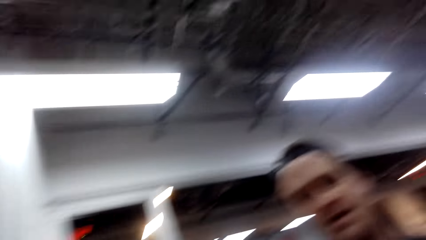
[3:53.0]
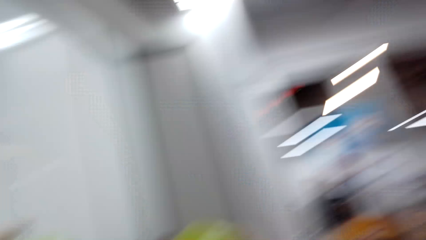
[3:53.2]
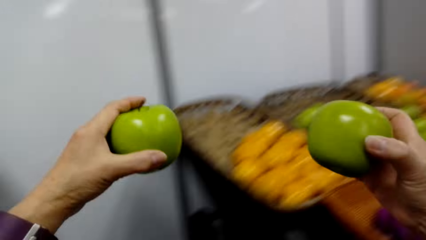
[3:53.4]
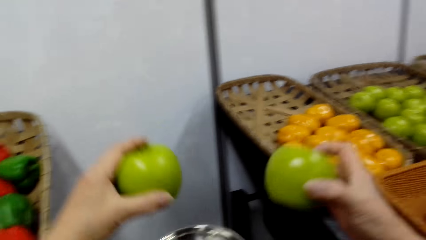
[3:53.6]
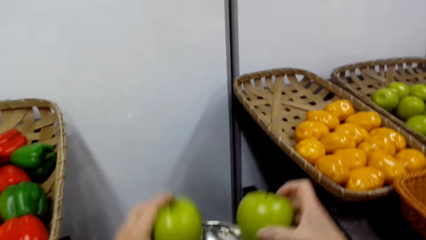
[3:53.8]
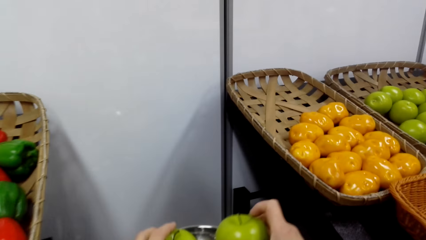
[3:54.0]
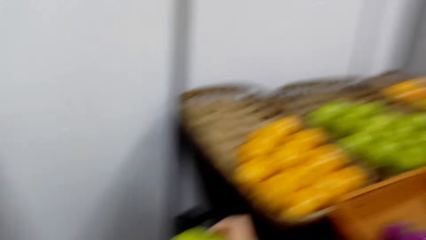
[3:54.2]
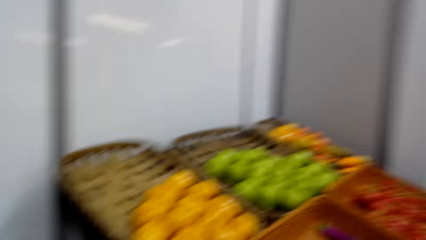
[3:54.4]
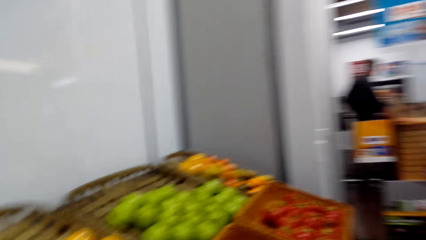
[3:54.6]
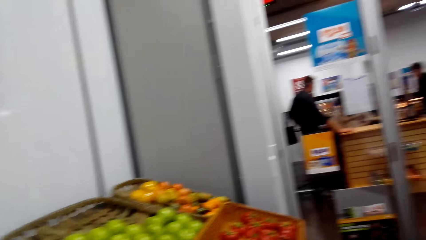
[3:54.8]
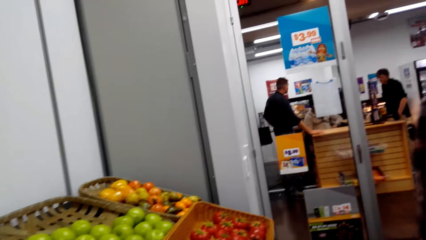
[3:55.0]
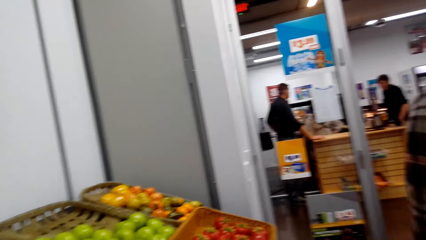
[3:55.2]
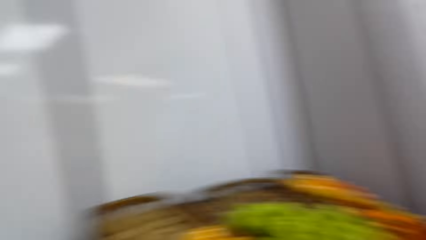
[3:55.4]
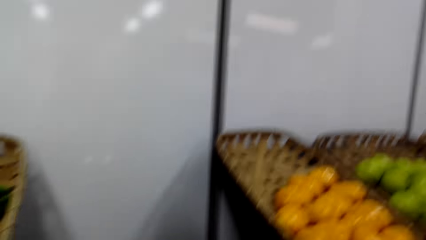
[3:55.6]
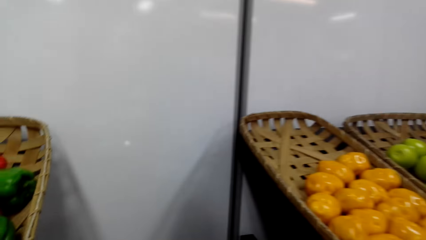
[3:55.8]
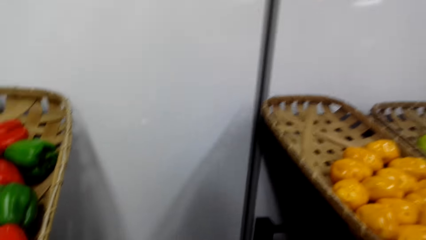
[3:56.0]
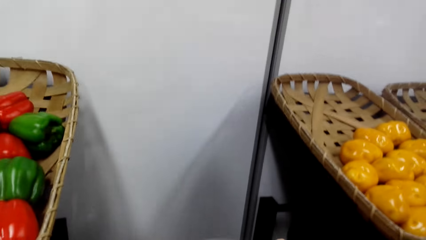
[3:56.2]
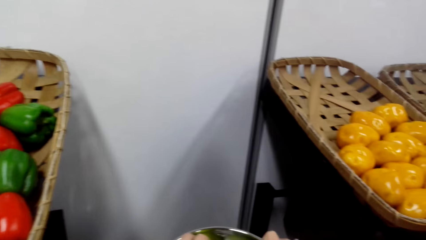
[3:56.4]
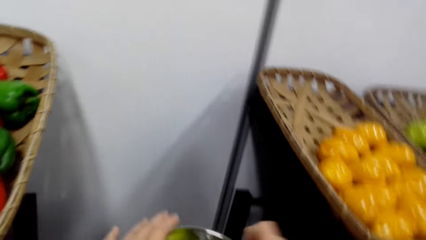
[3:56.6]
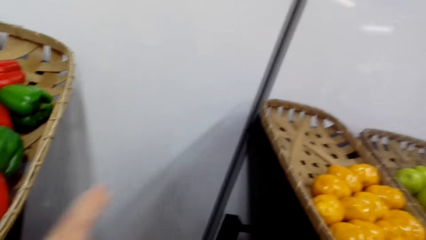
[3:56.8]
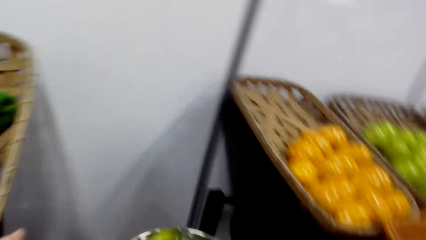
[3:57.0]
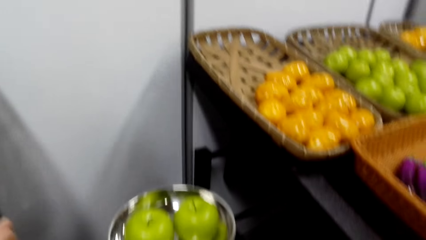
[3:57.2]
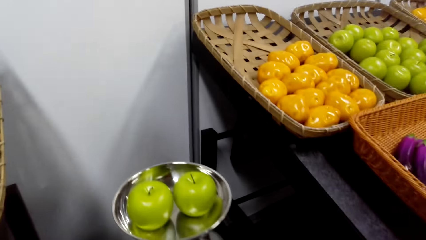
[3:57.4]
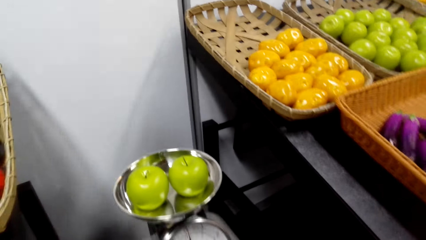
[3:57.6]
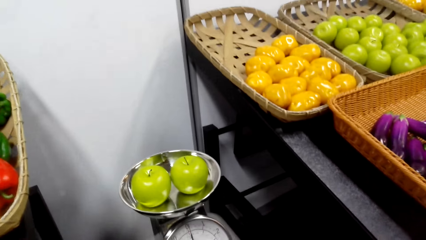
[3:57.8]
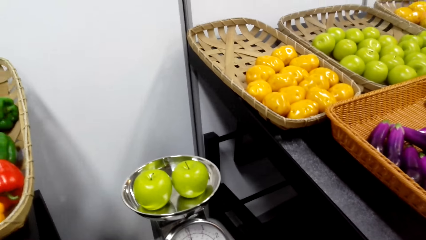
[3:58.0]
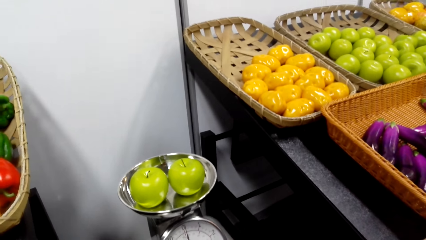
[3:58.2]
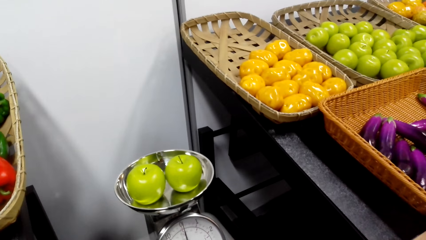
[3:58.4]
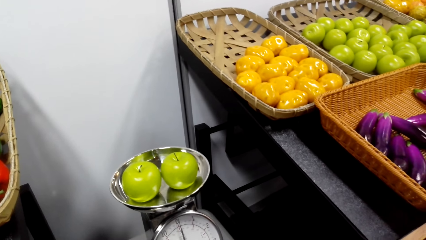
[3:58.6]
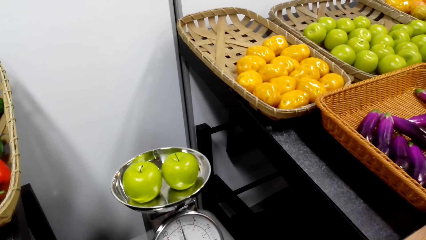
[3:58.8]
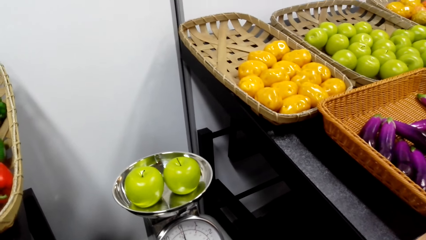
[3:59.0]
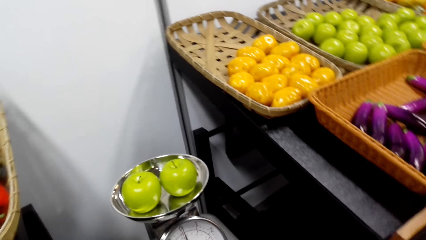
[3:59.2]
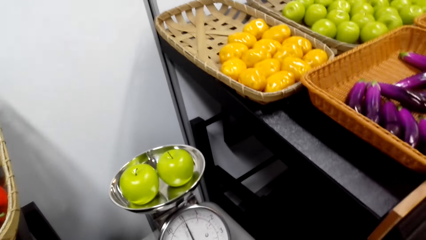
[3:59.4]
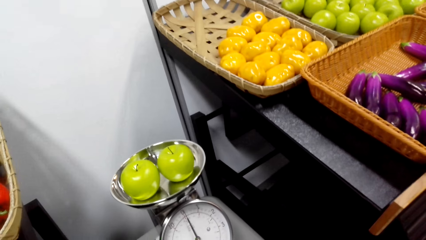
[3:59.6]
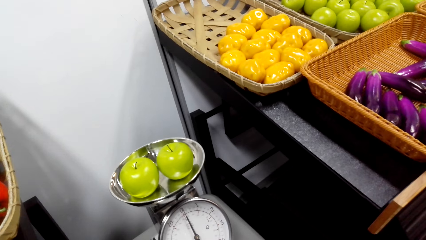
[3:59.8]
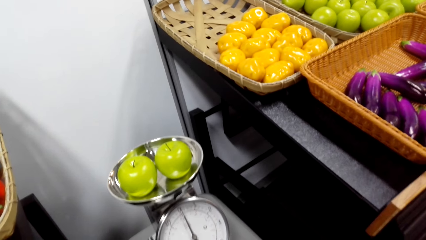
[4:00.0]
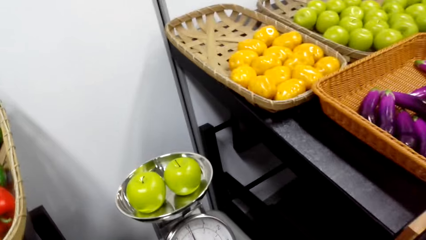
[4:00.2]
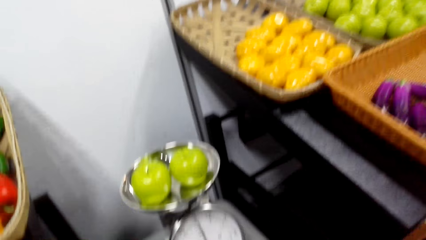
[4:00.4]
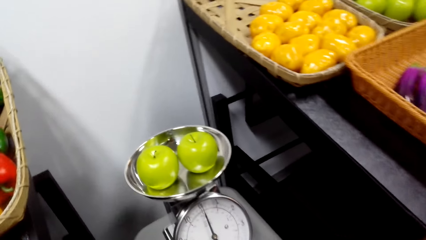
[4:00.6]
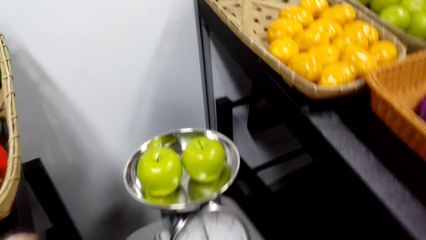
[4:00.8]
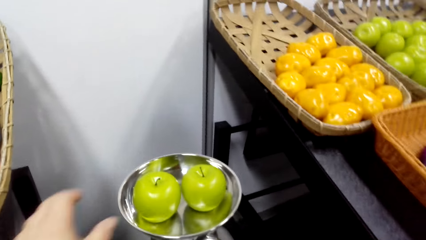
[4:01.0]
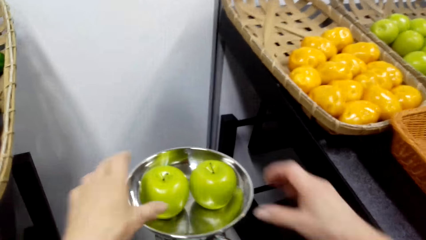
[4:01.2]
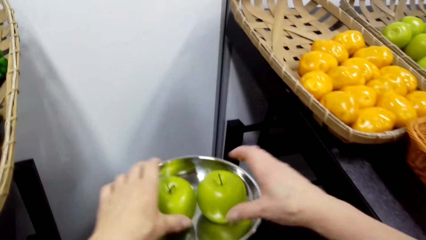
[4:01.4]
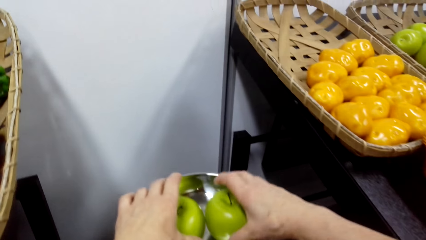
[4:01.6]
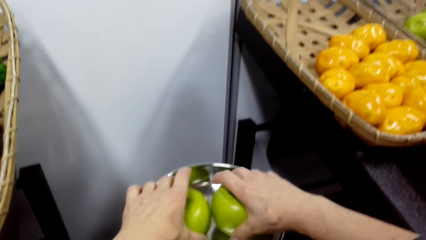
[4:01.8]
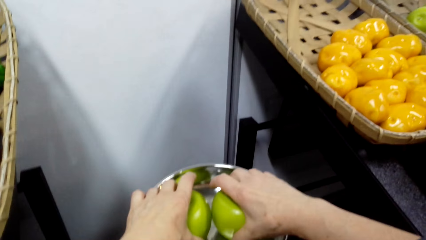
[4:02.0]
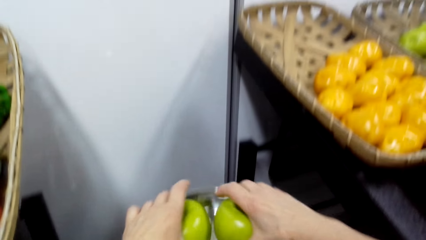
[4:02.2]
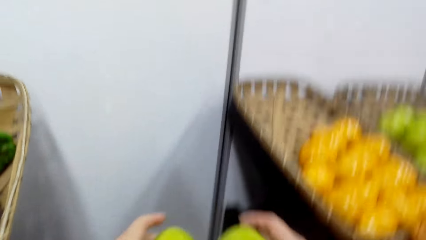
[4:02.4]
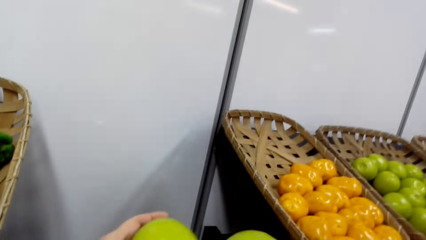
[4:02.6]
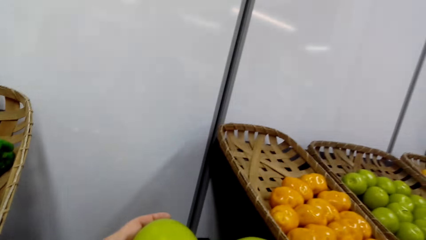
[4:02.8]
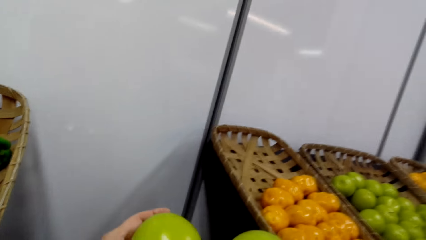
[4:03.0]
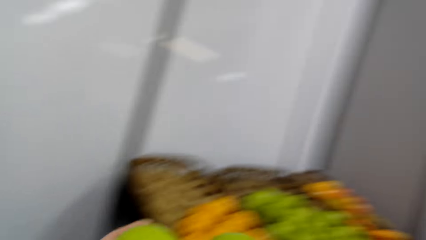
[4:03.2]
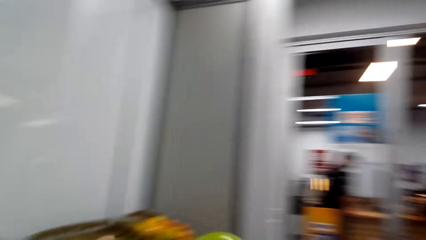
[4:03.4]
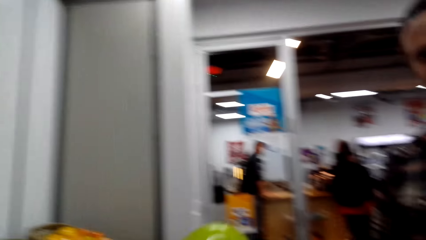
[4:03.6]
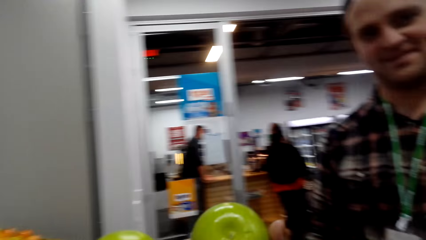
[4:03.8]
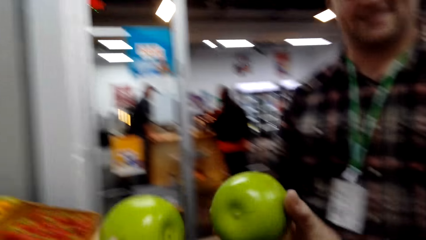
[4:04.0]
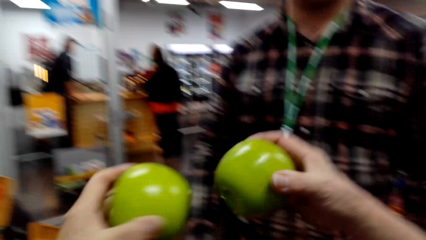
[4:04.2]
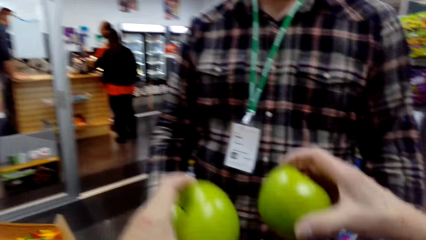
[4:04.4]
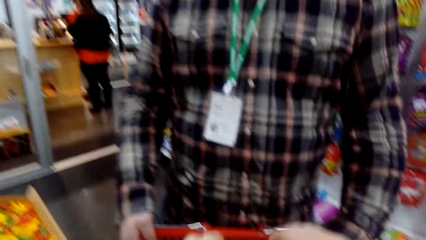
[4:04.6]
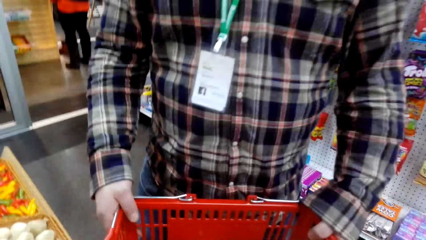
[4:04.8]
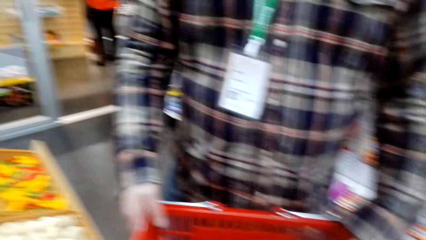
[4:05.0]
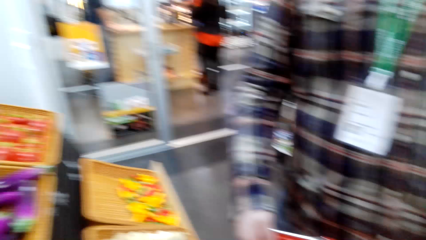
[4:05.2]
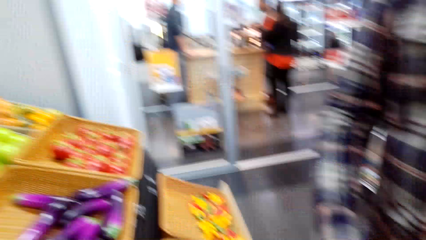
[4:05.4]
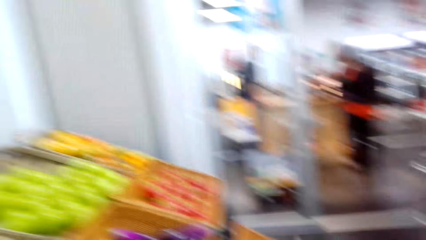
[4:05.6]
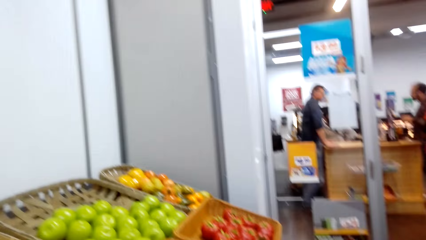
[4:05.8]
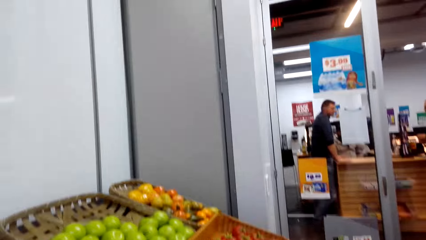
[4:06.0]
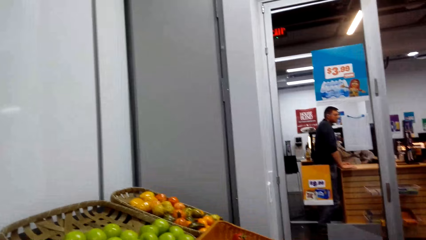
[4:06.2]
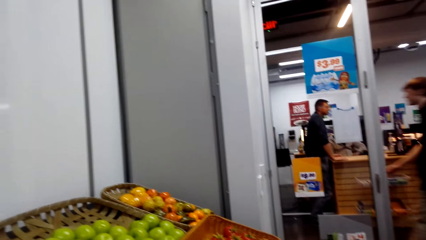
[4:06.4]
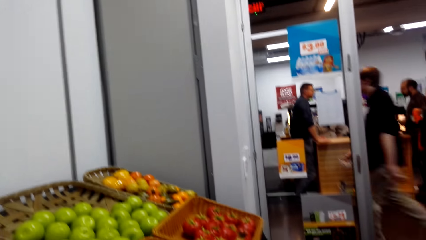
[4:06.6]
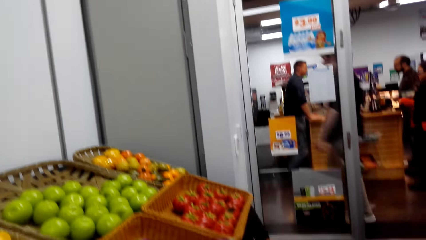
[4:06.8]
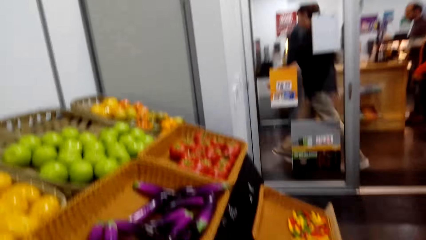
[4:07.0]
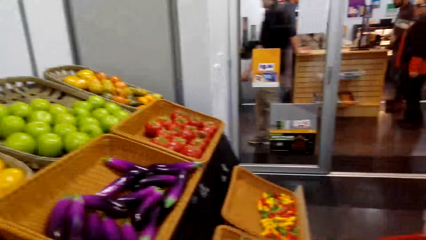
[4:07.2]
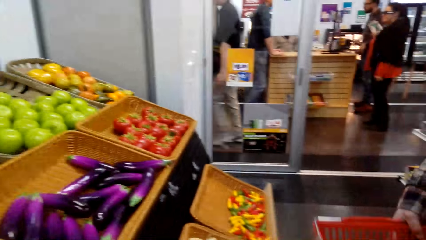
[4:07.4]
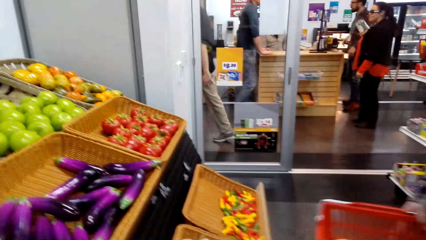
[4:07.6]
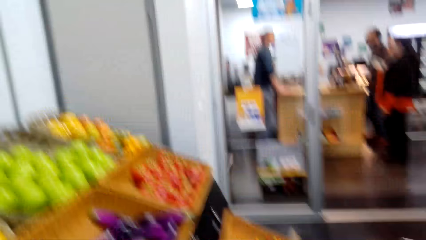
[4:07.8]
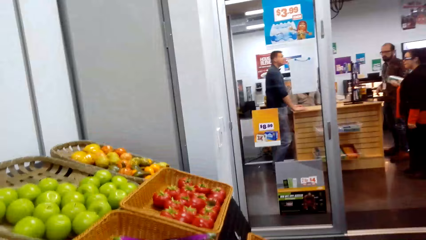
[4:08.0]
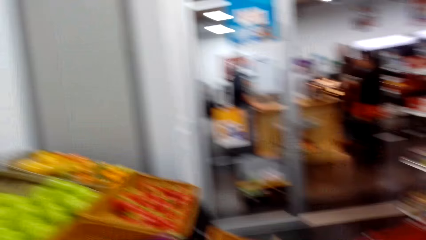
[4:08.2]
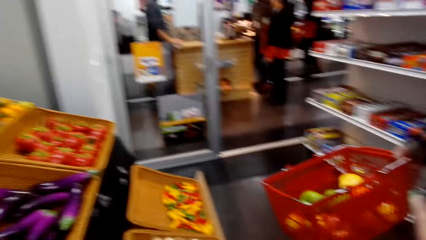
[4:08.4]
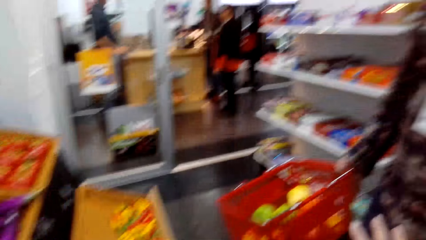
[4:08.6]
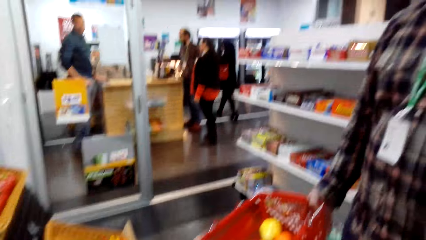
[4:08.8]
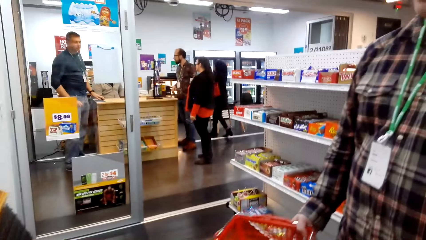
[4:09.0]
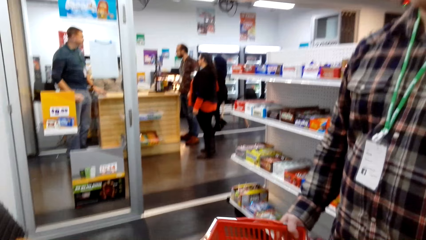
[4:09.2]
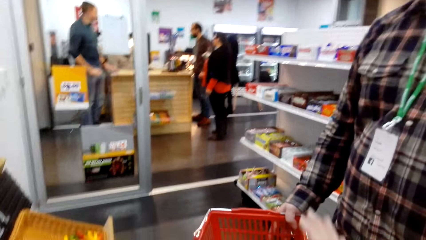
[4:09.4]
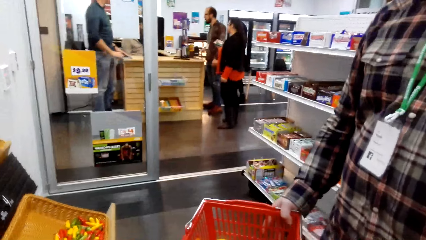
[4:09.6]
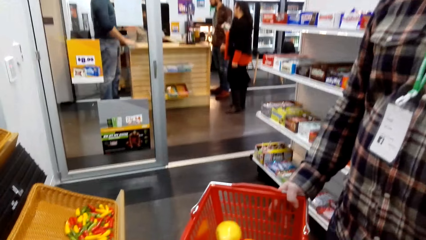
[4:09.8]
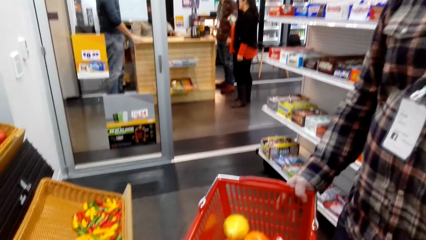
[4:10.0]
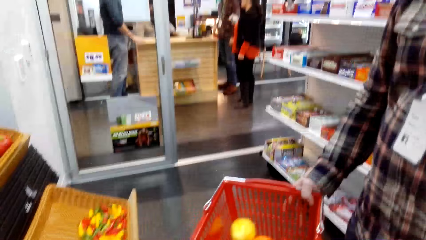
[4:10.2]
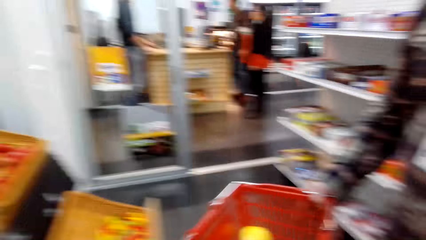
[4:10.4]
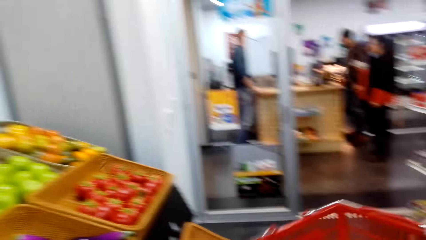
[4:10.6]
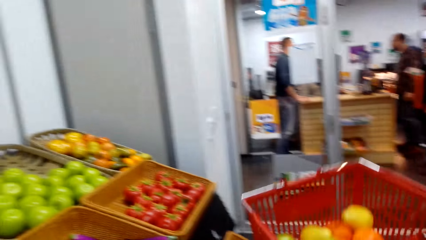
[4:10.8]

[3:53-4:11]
The camera wearer places the greenish apples to the weighing balance. They weigh the apples. They look around. They pick the greenish apples from the weighing balance. They place the greenish apples to the shopping basket. A person walks in the store.
